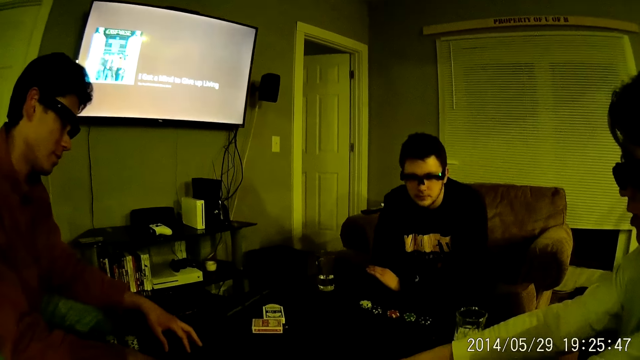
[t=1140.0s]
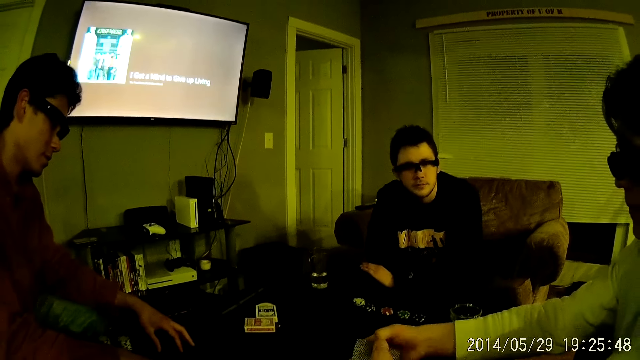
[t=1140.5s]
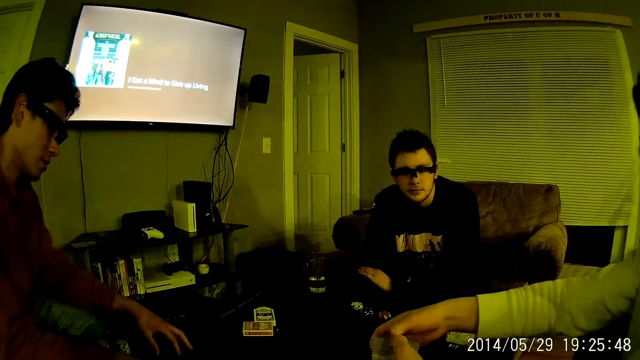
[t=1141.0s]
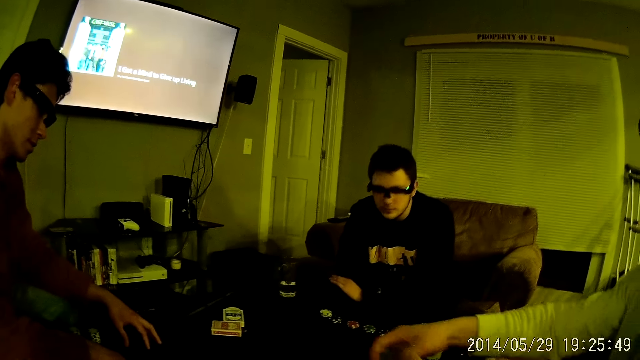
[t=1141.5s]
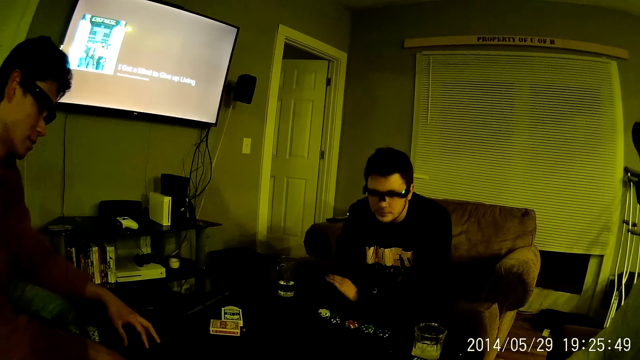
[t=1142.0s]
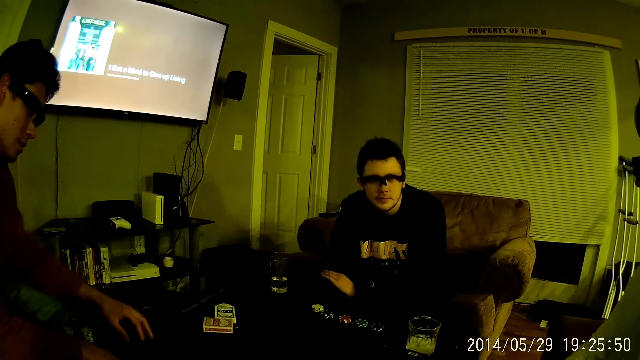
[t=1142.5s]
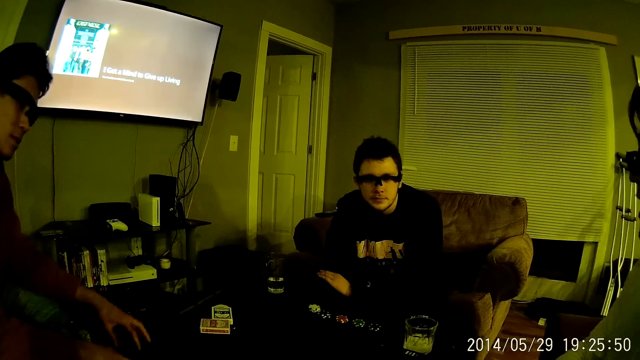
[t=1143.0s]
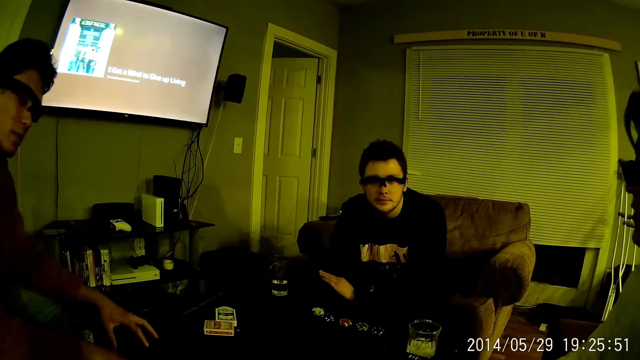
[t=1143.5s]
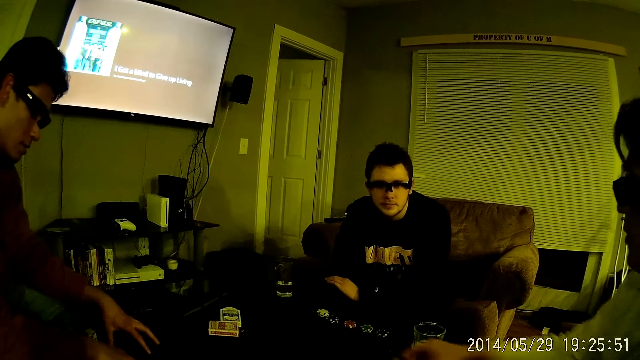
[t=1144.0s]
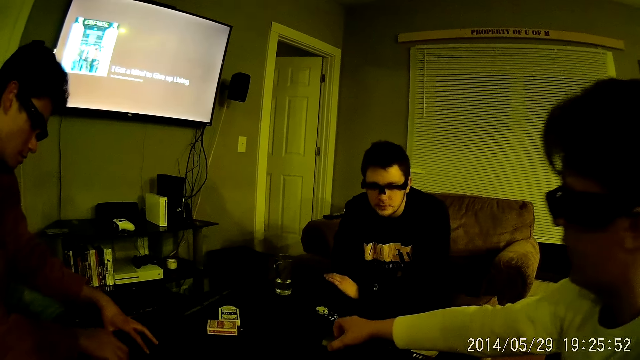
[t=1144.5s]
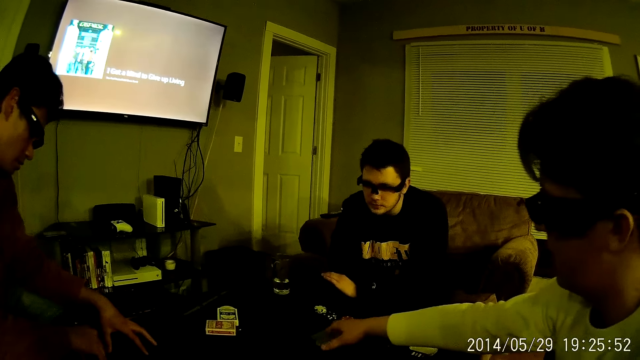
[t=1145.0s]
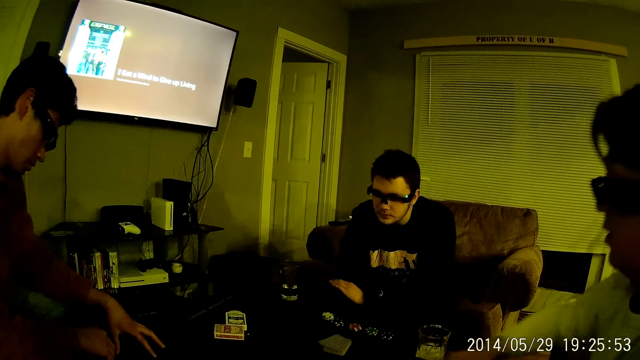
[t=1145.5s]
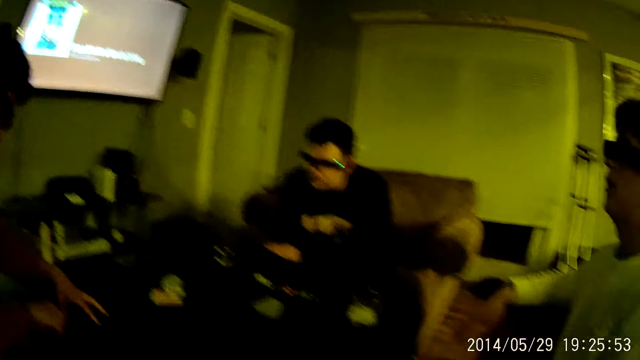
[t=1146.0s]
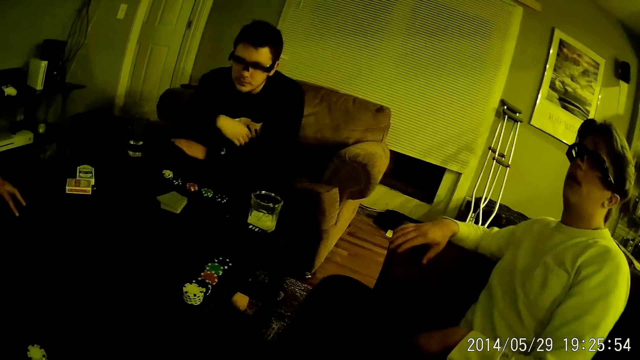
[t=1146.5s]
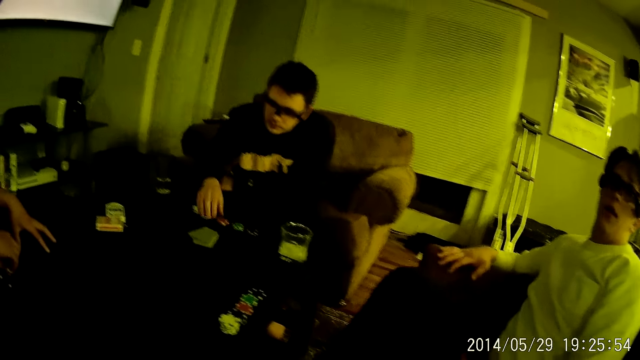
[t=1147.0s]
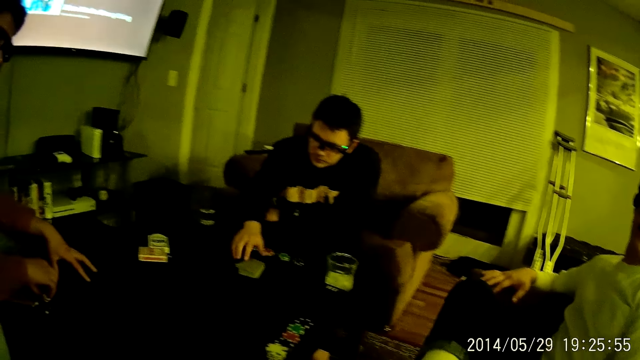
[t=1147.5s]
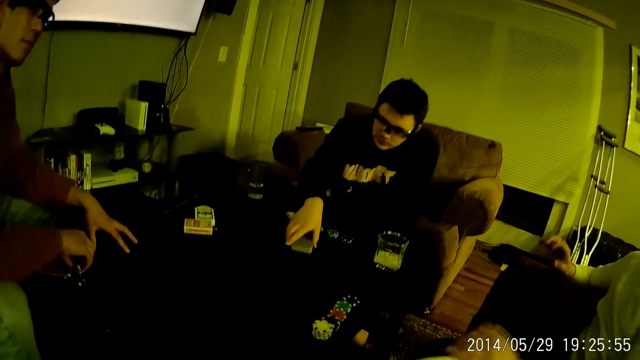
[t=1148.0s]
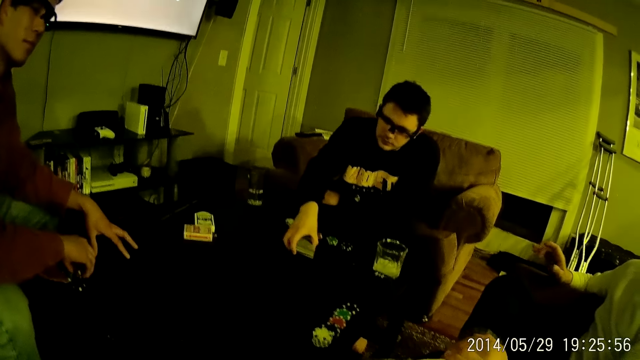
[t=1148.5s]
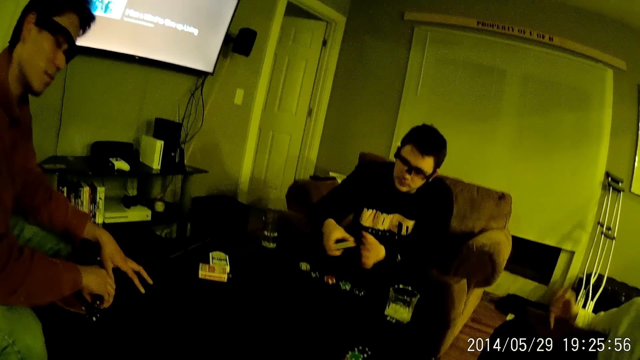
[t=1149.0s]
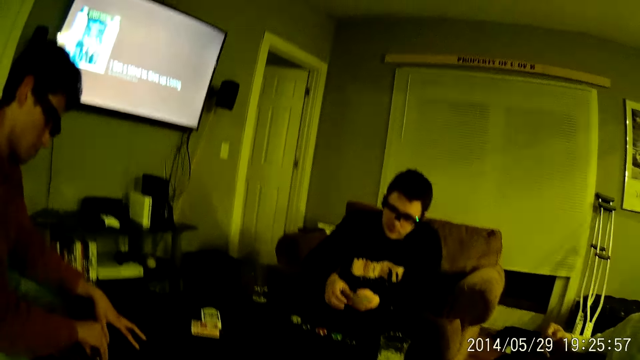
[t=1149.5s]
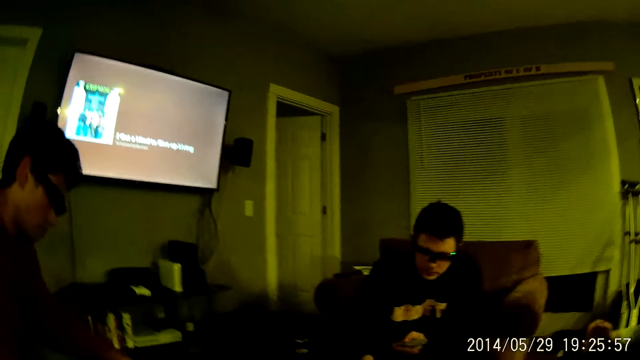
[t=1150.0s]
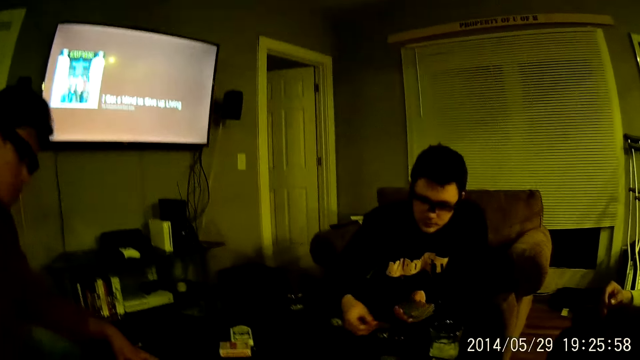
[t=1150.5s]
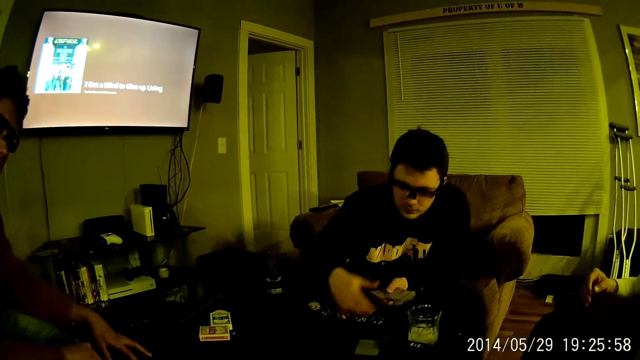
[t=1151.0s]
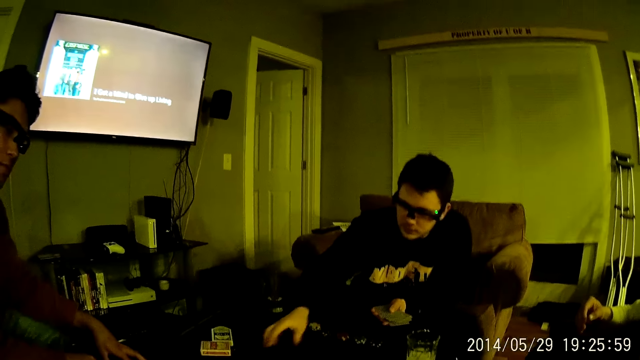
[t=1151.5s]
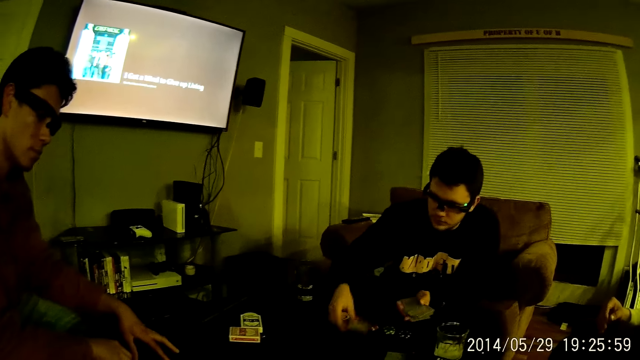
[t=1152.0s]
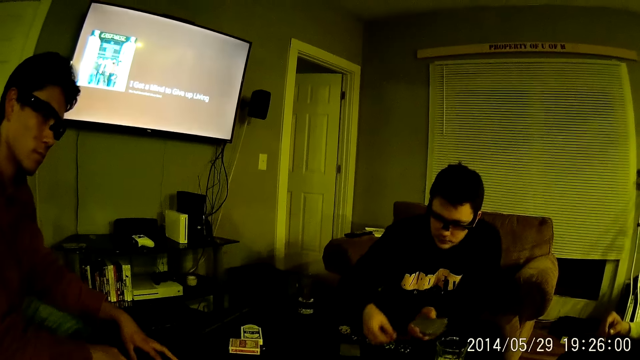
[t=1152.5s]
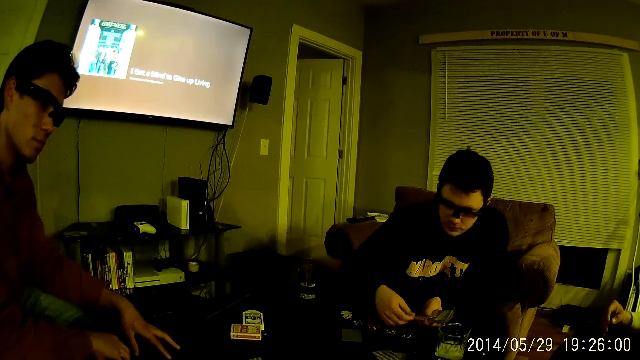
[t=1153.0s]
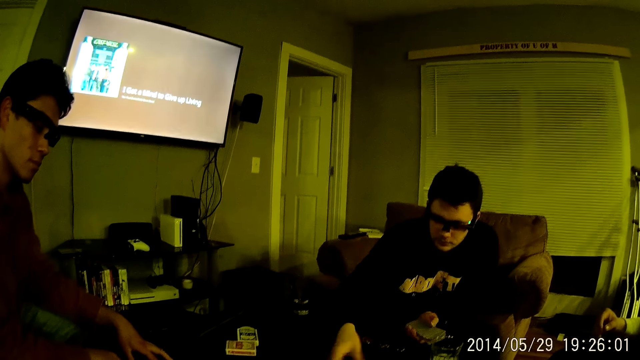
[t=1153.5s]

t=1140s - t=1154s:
A man drops the cards on the table with his right hand. Another man takes some cards from the table with his right hand. A man touches chips. Another man puts his leg up and points a finger. The man who took the cards puts the cards on the table and shares the cards on the table with his right hand.

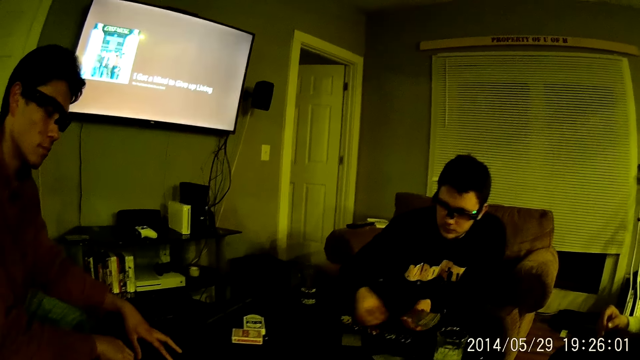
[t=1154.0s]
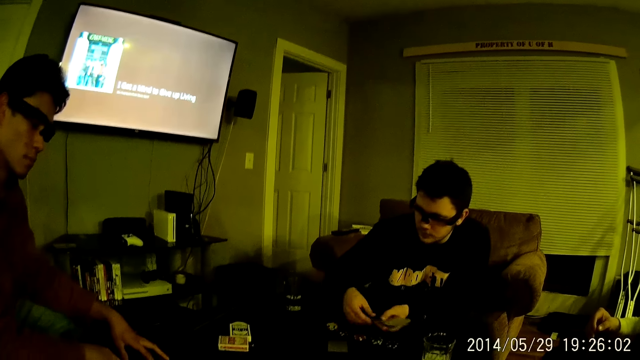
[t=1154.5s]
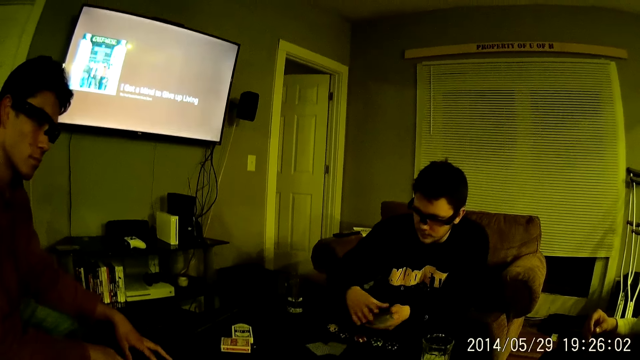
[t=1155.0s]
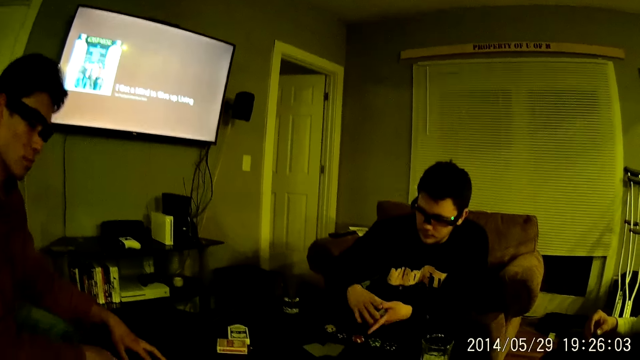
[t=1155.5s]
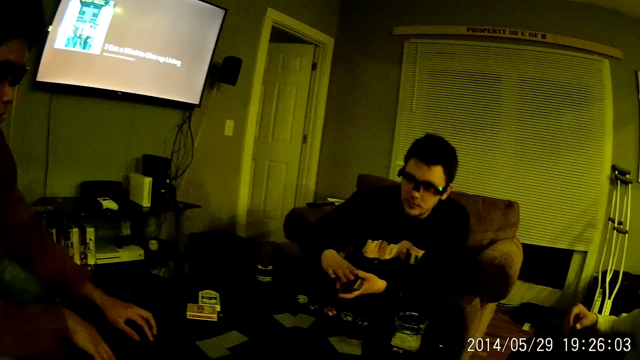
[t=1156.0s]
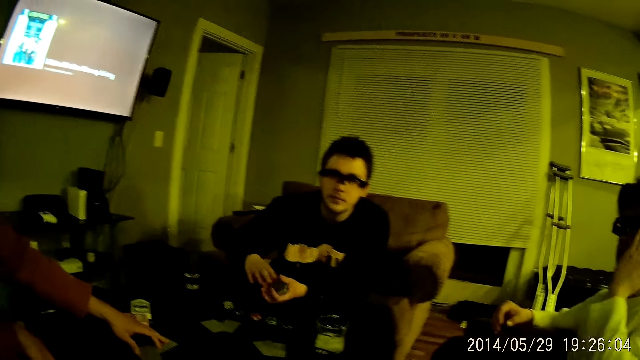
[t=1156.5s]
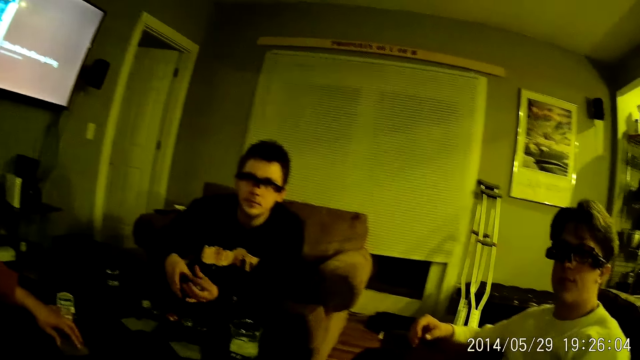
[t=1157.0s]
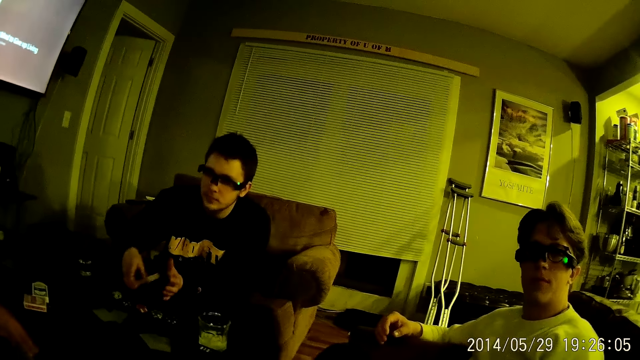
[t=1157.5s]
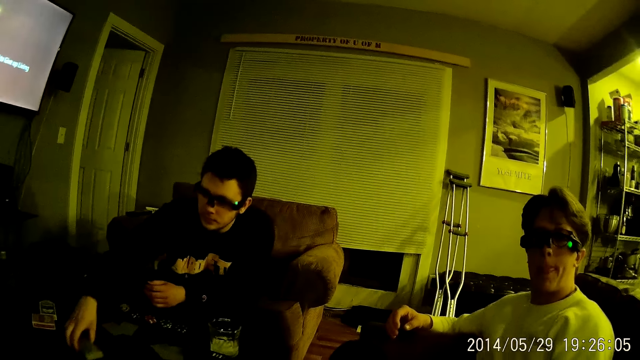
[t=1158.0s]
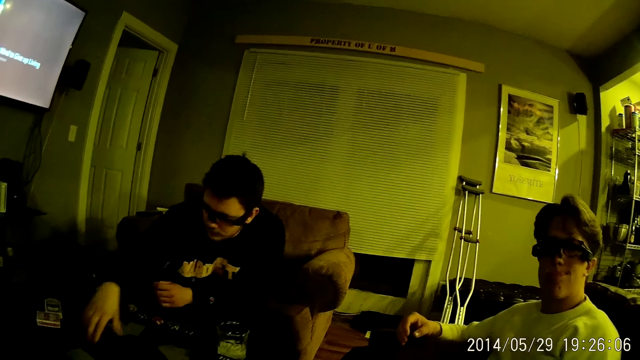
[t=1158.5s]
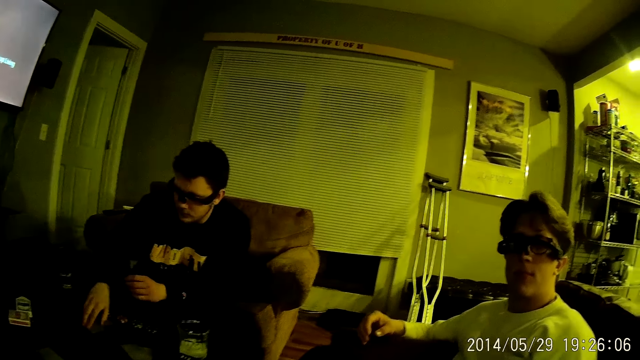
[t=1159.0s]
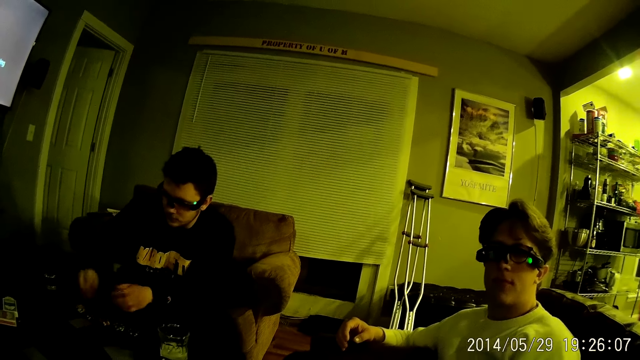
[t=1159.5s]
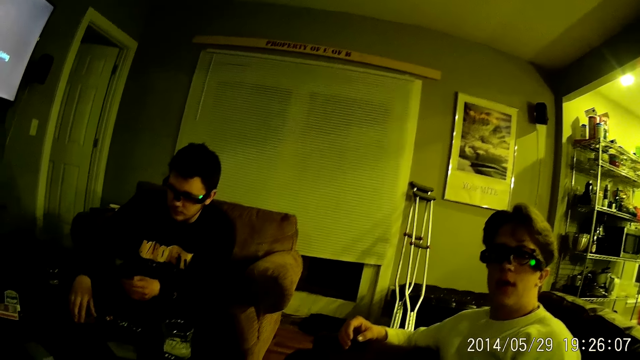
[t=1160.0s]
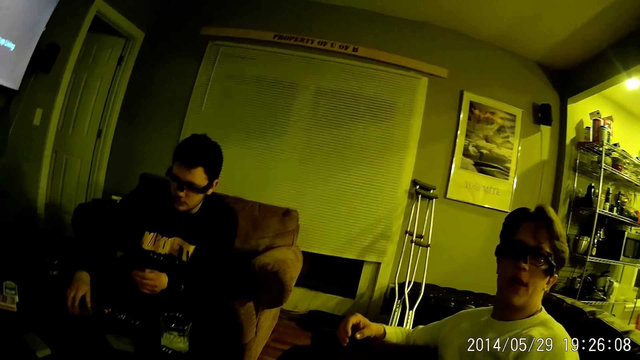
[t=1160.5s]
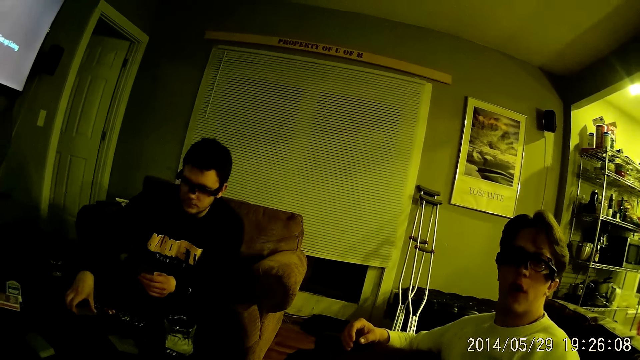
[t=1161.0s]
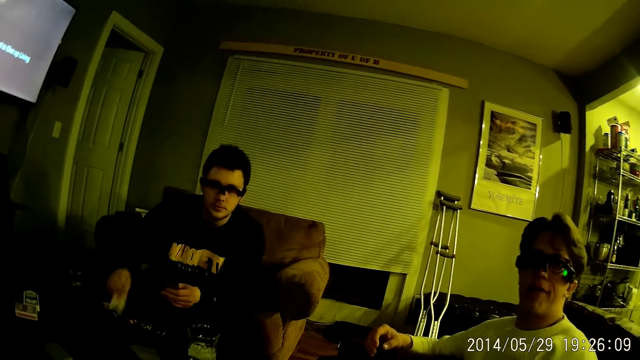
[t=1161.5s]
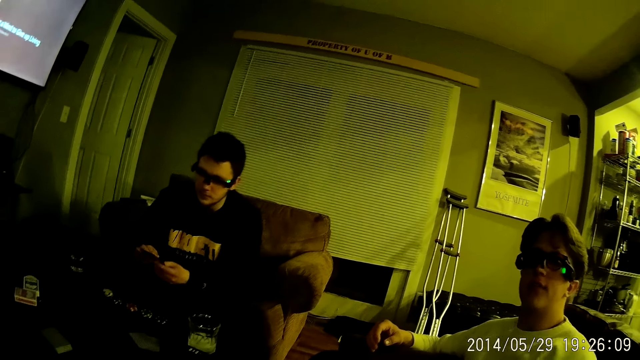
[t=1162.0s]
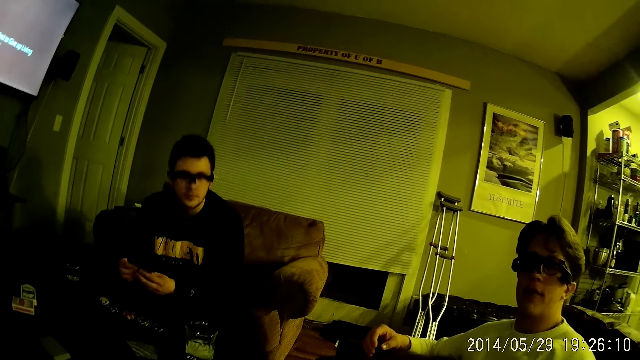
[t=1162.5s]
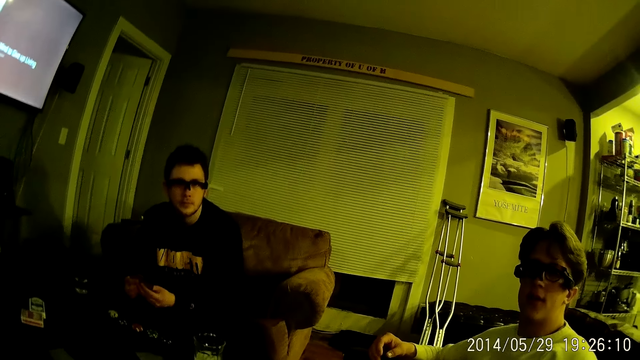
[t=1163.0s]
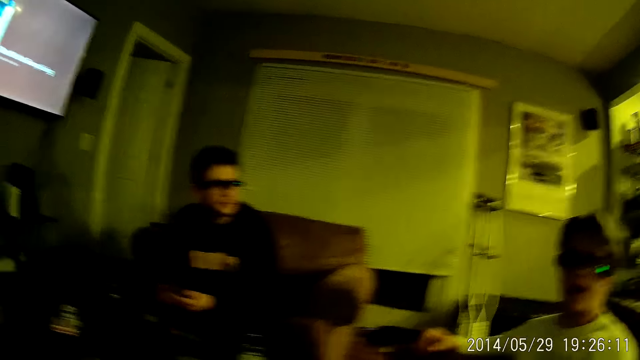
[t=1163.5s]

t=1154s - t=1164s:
The camera wearer converses with a man. Another man puts his hand forward. The first man lowers his hand. A third man drops the cards in his right hand on the table. The third man takes some cards from the table with his right hand. The camera wearer looks around.
